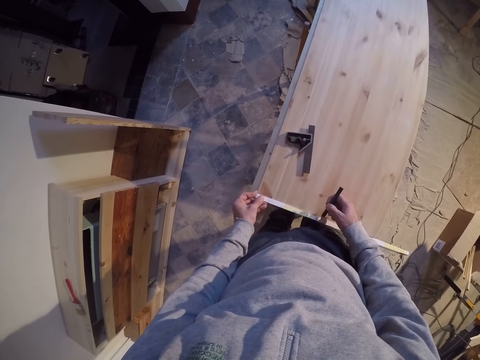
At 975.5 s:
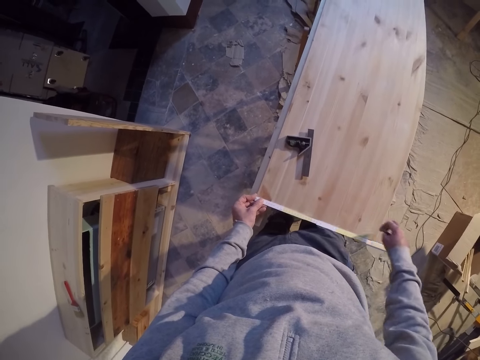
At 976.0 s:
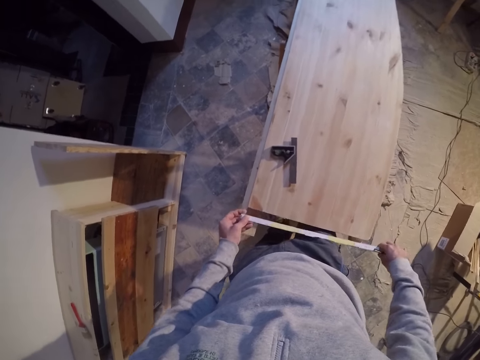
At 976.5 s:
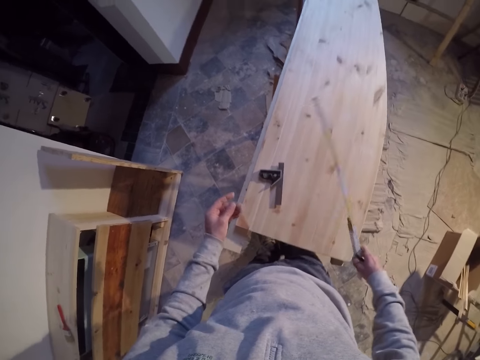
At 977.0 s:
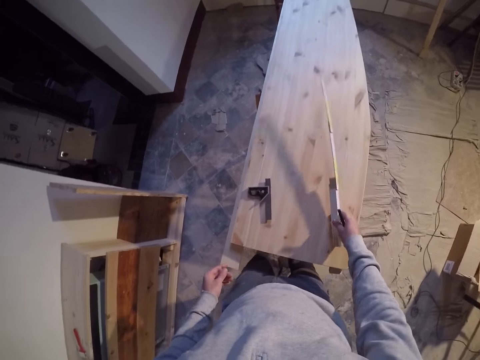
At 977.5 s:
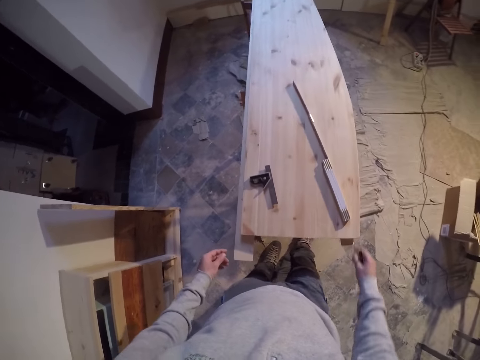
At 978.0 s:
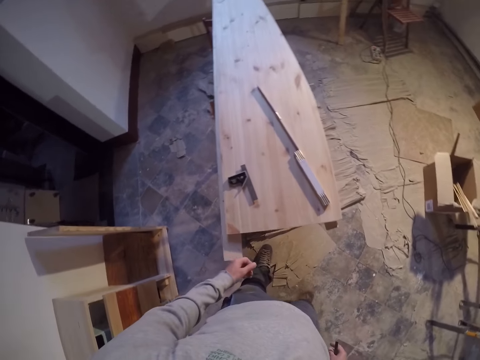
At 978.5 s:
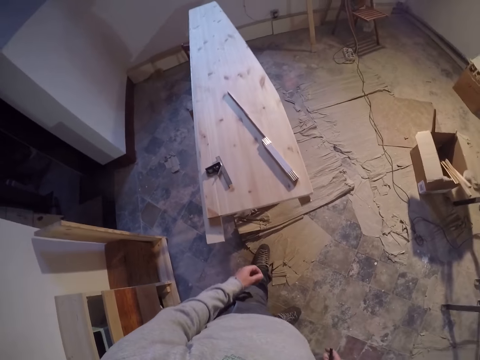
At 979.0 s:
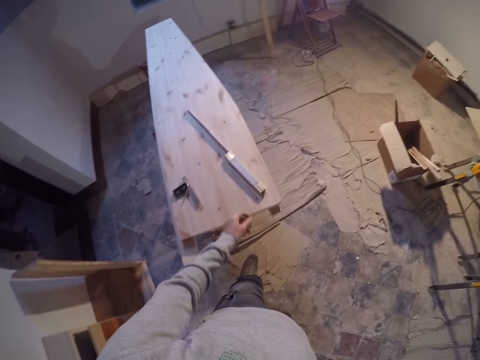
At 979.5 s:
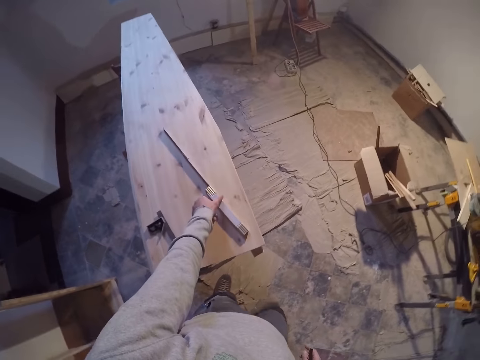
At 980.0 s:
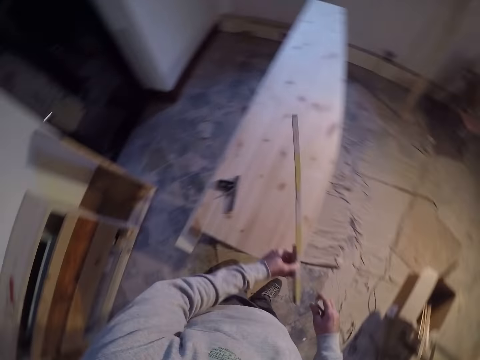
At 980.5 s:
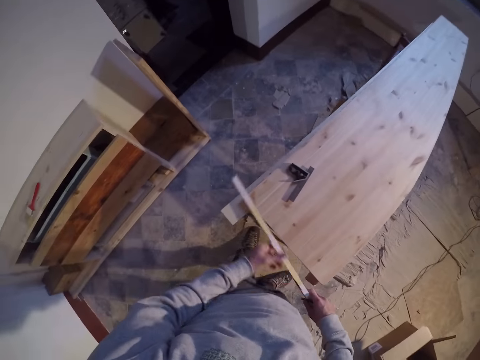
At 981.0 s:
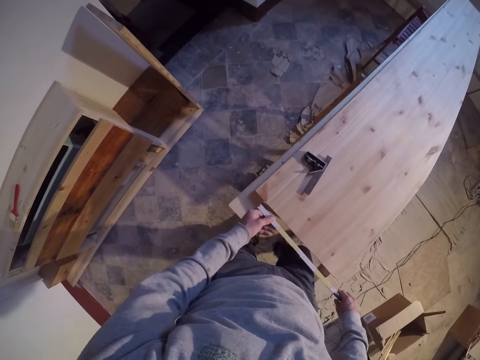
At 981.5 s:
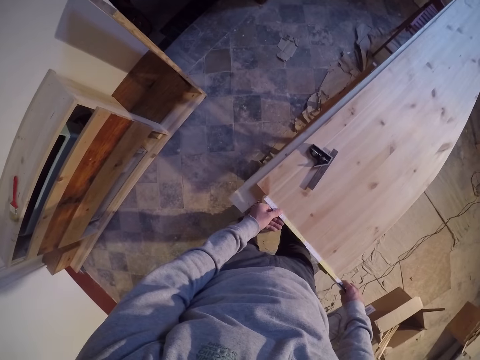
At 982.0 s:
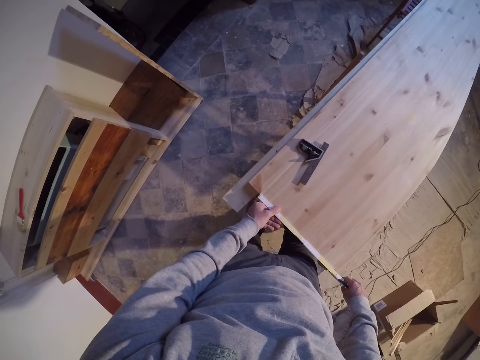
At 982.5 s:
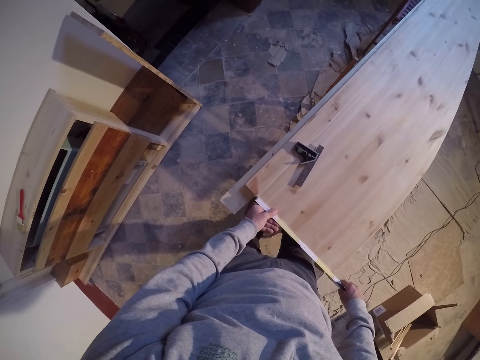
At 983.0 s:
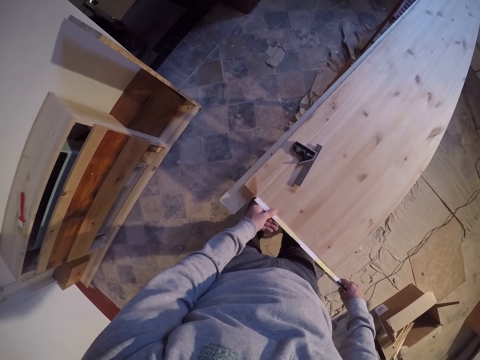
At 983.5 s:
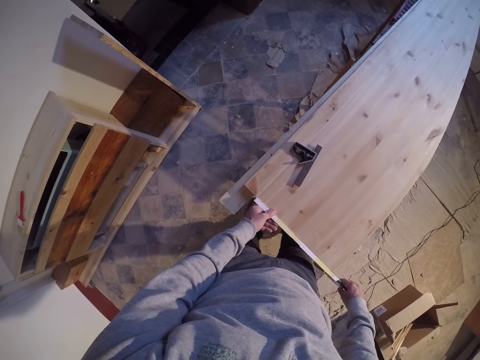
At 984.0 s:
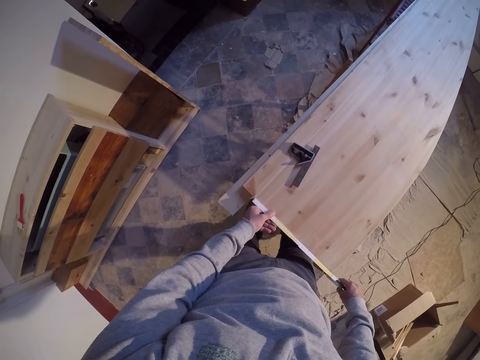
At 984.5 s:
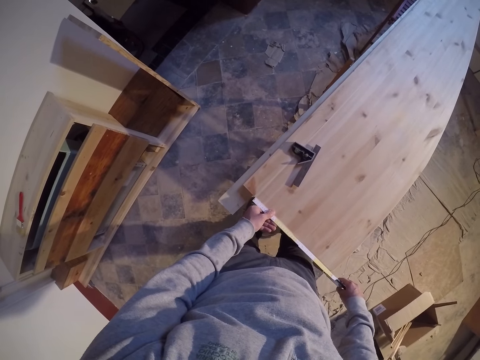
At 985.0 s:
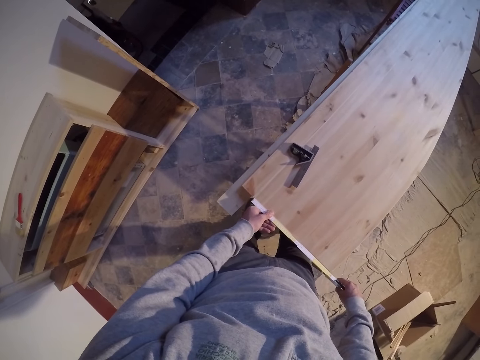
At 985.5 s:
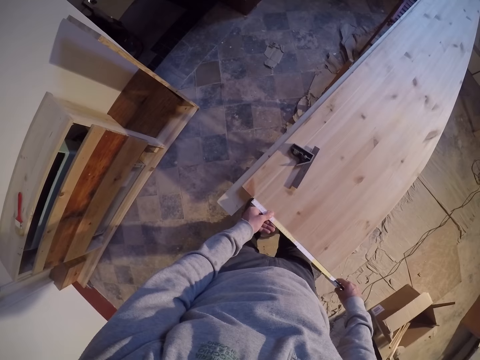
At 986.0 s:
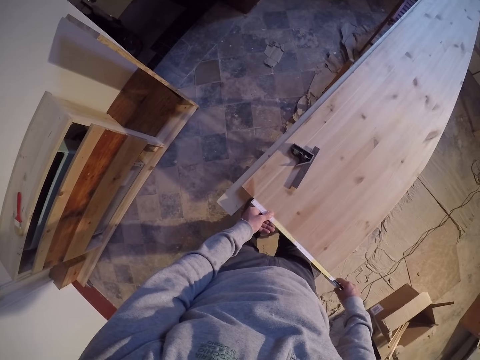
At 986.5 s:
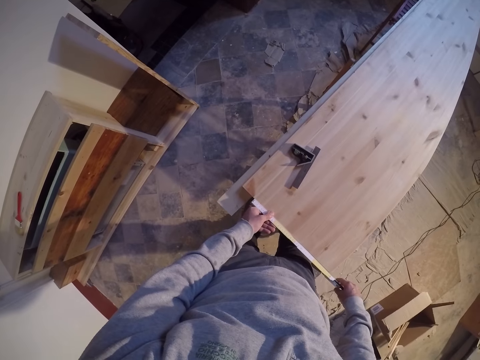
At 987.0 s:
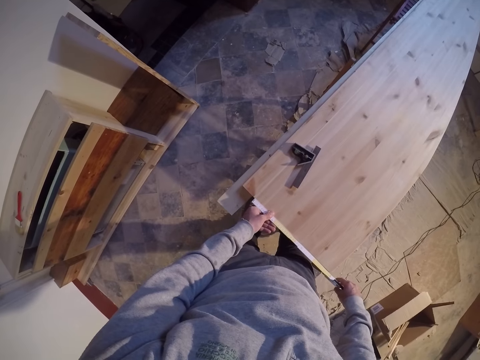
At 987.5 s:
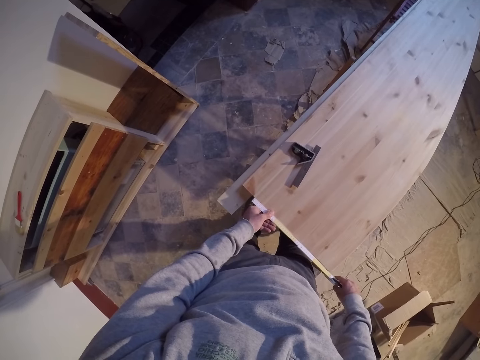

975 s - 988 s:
The camera wearer marks the measurement on the table with the pencil in his right hand. He drops the measuring tape on the wood with his right hand. He picks up the measuring tape from the wood with his left hand. He measures the width of the wood with the measuring tape.

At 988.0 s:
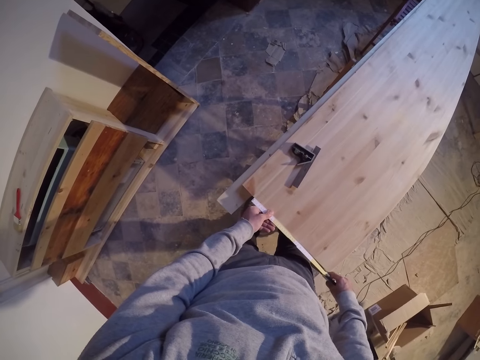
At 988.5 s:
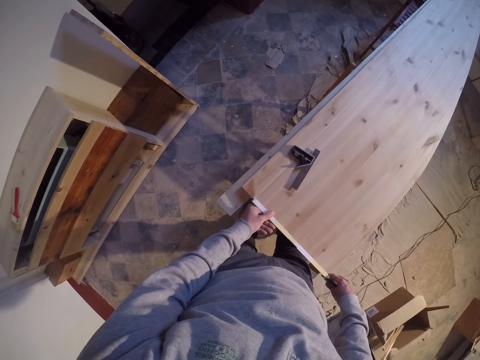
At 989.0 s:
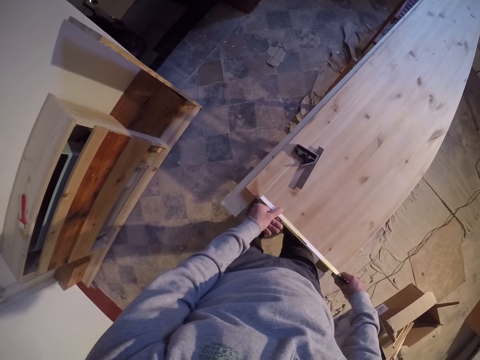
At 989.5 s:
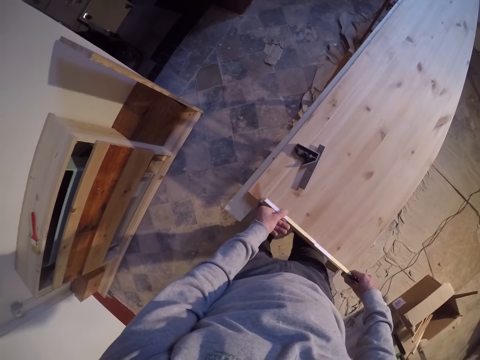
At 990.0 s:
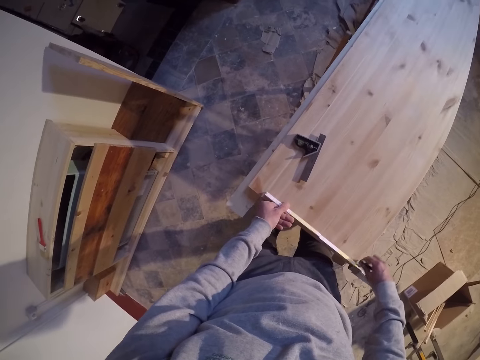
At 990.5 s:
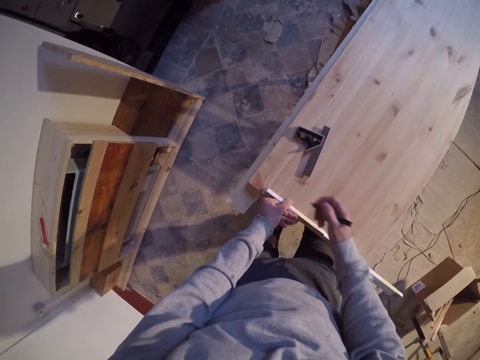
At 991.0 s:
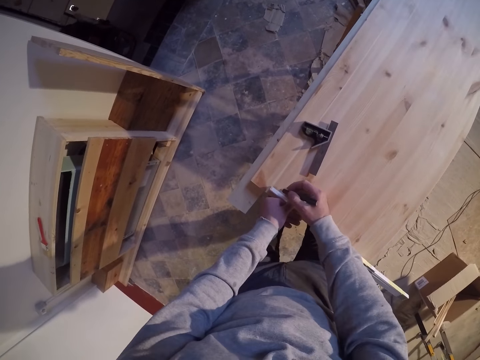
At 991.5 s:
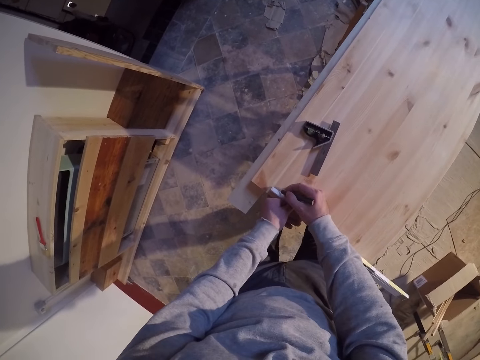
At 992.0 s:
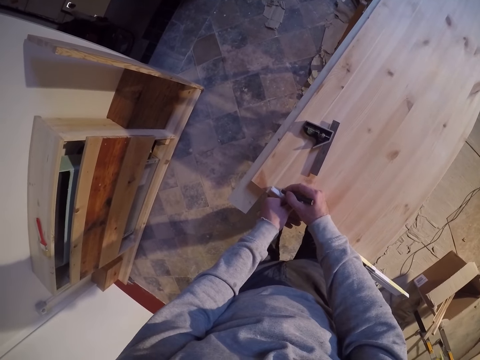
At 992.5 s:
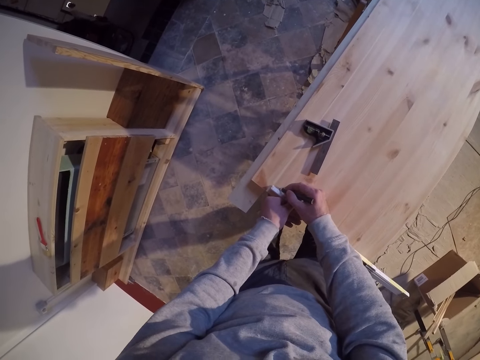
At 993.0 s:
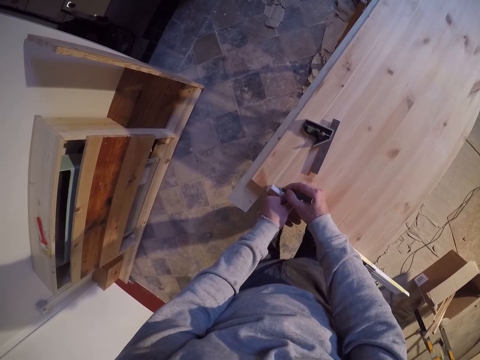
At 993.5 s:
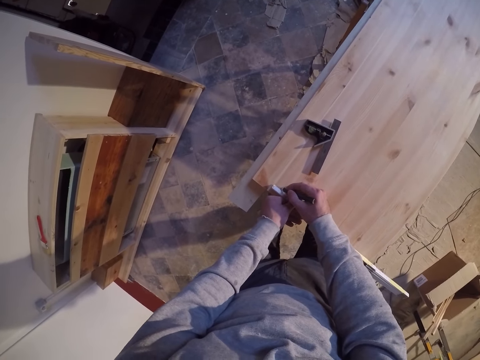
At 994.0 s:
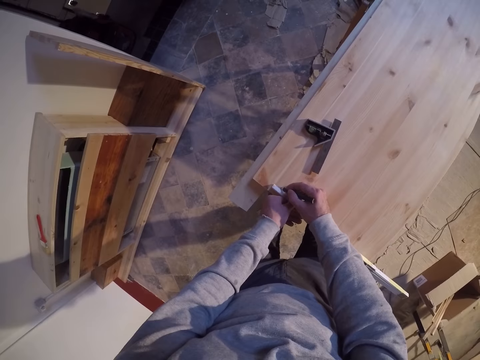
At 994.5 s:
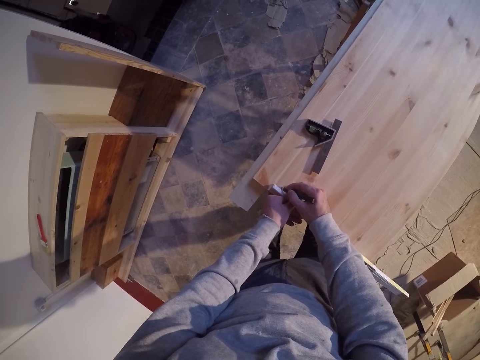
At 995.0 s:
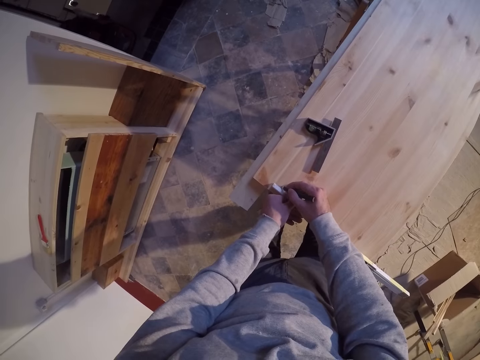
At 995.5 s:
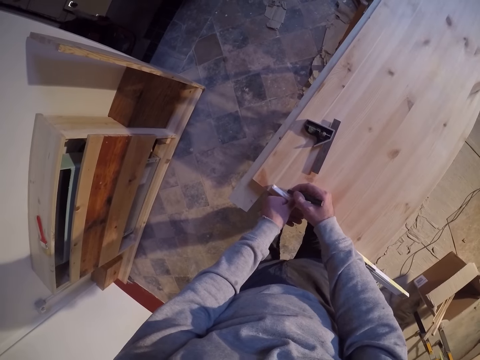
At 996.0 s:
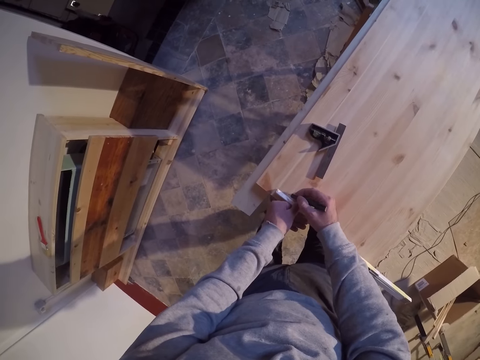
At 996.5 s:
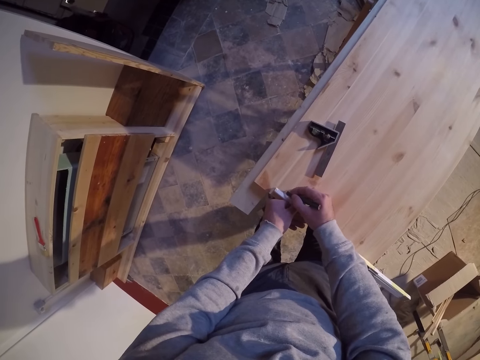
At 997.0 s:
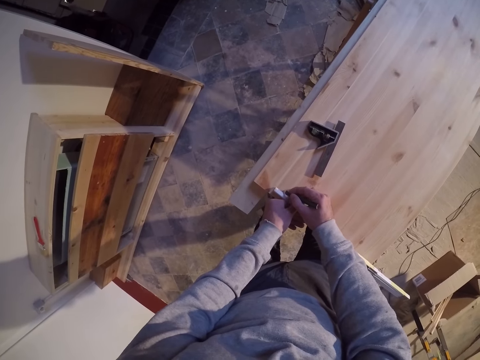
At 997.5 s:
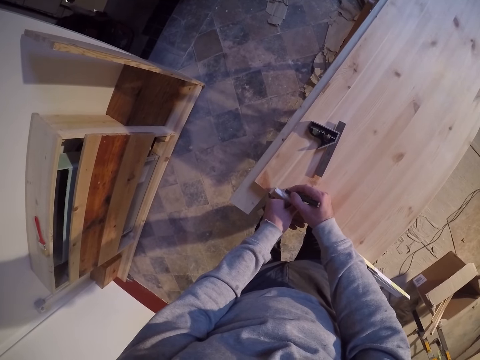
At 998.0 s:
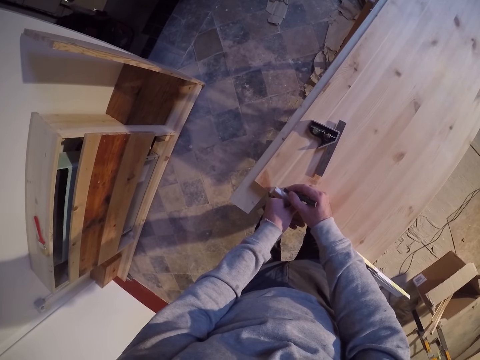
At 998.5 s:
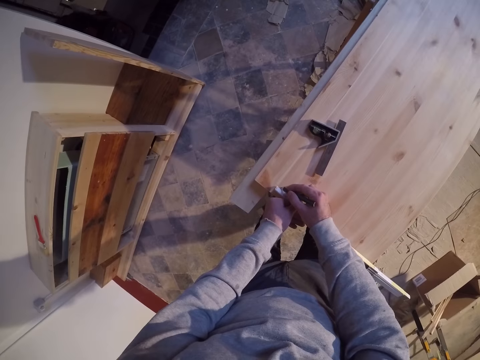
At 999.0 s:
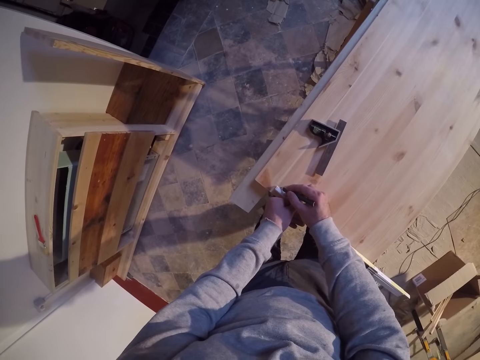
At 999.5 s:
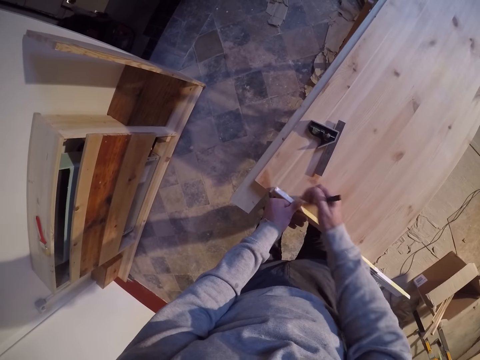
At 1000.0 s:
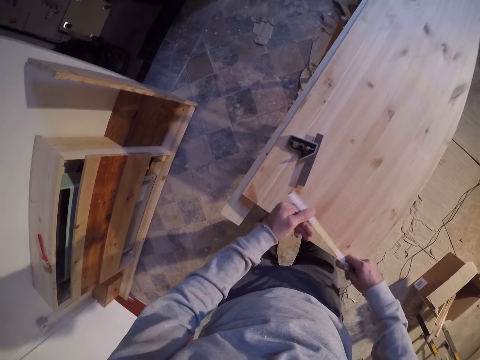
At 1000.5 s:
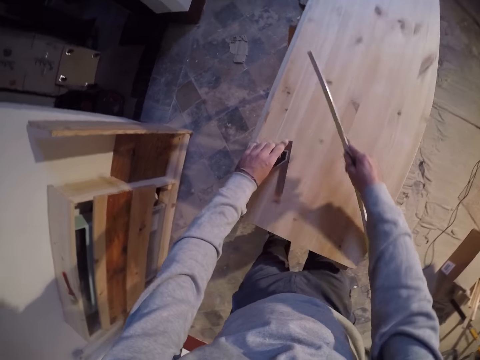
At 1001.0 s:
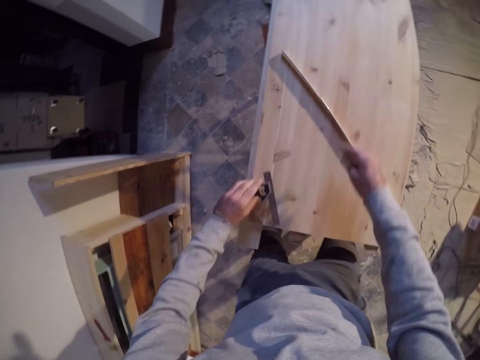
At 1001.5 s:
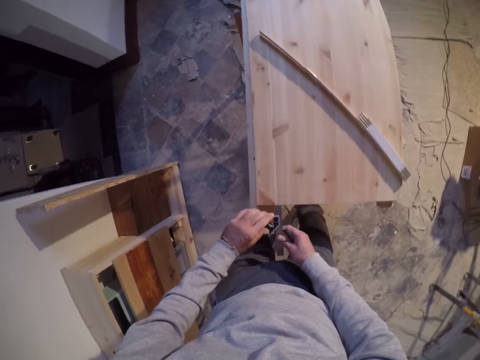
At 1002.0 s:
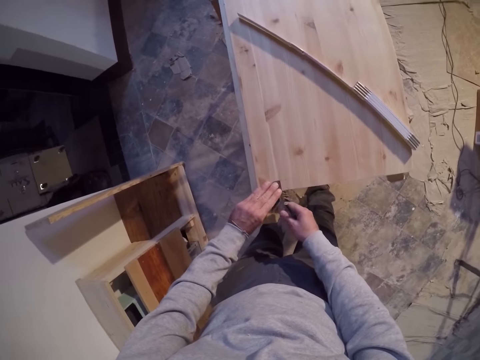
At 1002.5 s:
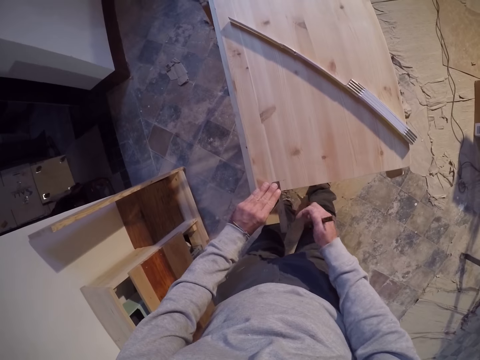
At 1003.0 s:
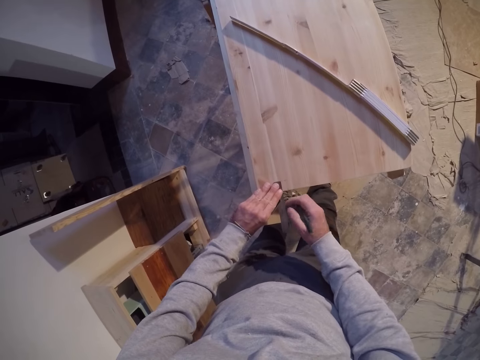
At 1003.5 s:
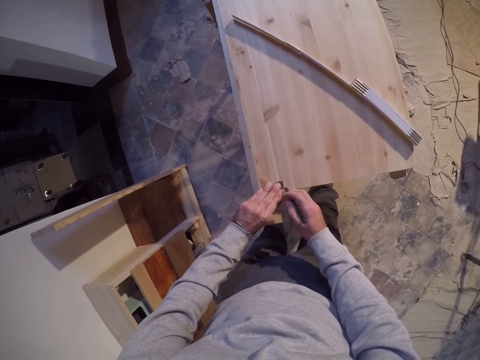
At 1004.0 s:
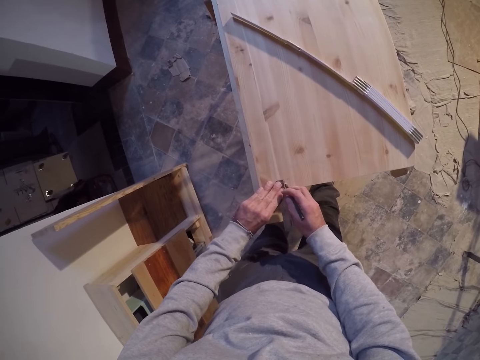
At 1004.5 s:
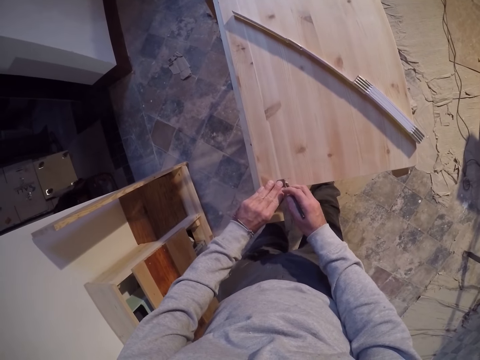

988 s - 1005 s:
The camera wearer marks the measurement on the table with the pencil in his right hand. He picks up the engineer square from the wood with his left hand. He drops the measuring tape on the wood with his right hand. He fixes the engineer square on the wood. He marks the measurement on the table with the pencil in his right hand.
